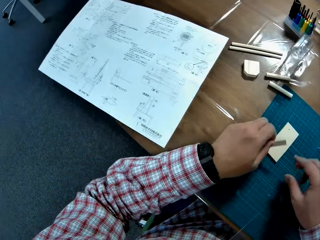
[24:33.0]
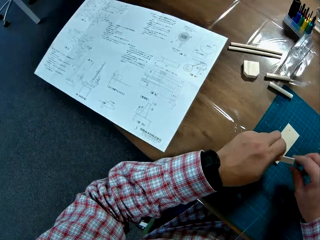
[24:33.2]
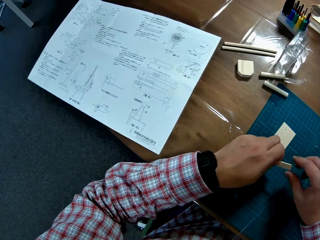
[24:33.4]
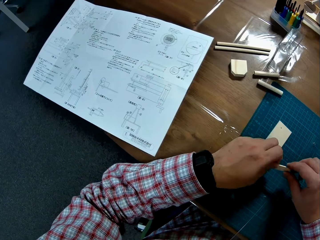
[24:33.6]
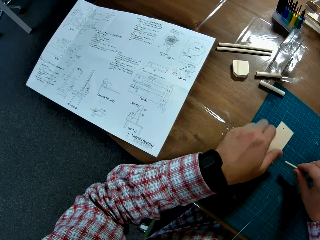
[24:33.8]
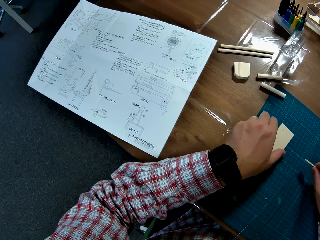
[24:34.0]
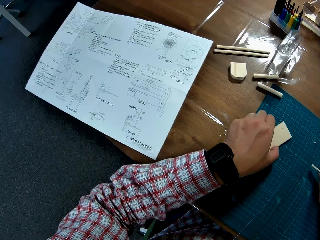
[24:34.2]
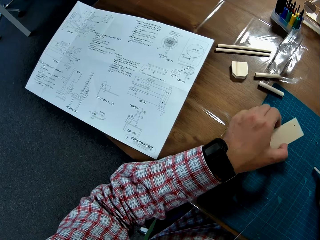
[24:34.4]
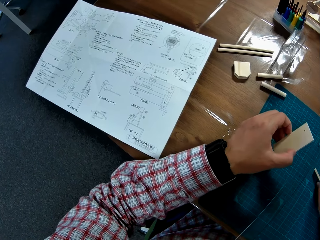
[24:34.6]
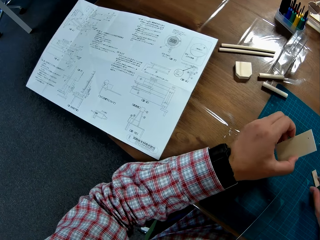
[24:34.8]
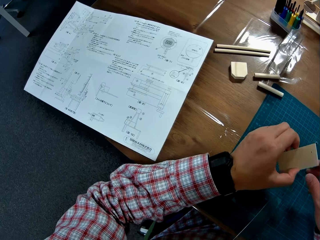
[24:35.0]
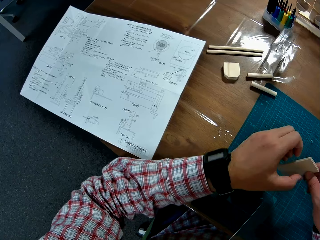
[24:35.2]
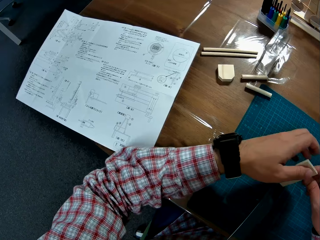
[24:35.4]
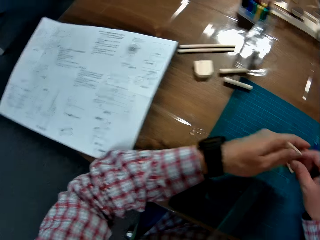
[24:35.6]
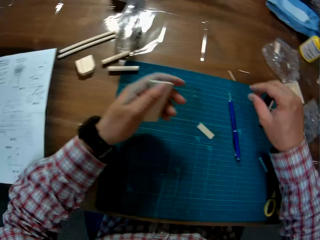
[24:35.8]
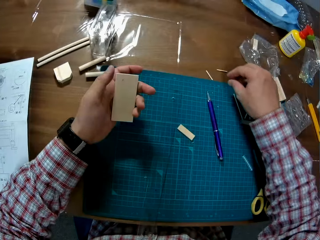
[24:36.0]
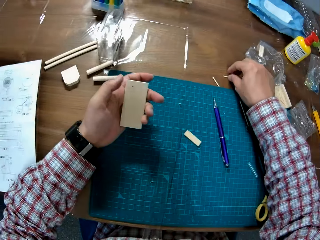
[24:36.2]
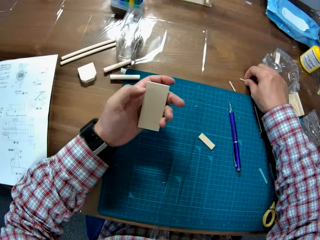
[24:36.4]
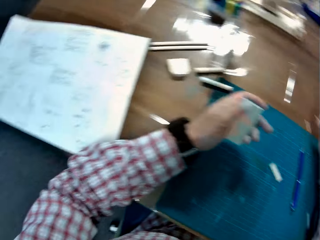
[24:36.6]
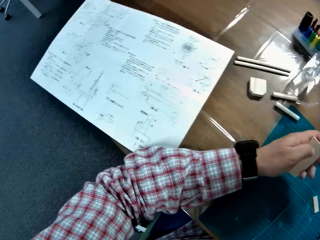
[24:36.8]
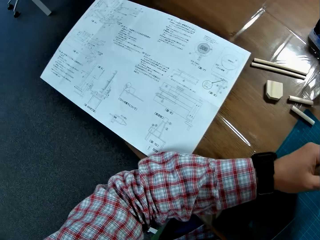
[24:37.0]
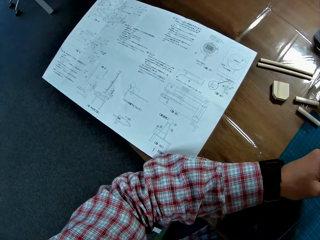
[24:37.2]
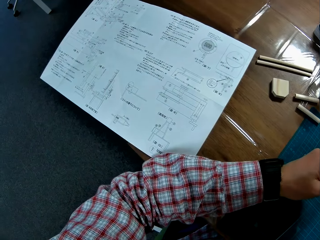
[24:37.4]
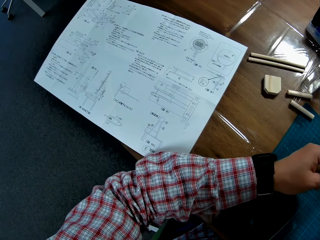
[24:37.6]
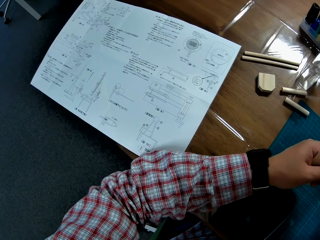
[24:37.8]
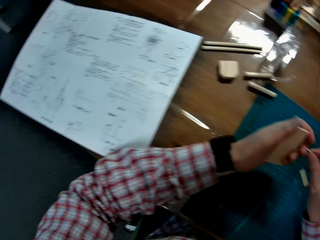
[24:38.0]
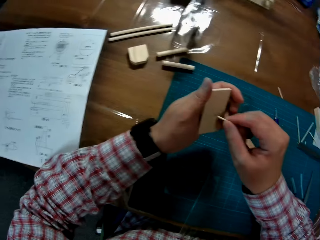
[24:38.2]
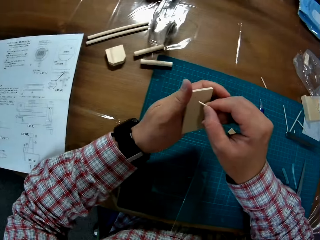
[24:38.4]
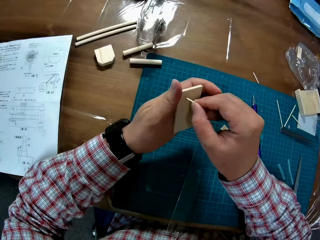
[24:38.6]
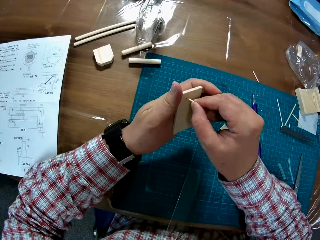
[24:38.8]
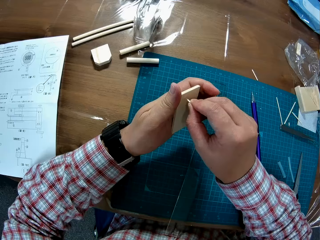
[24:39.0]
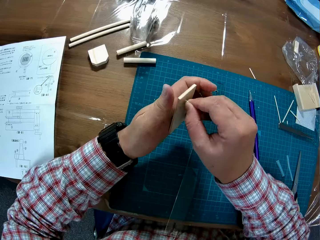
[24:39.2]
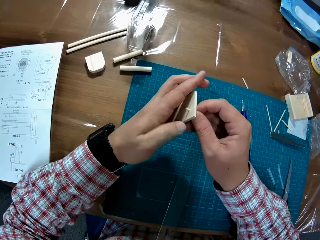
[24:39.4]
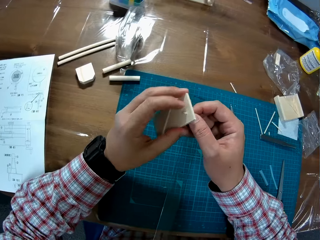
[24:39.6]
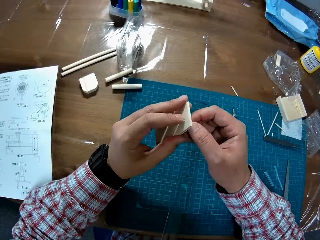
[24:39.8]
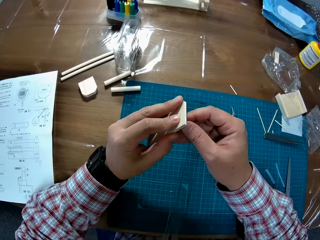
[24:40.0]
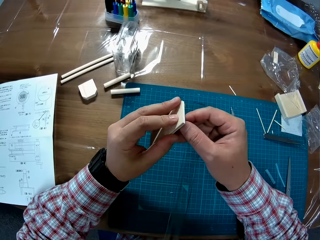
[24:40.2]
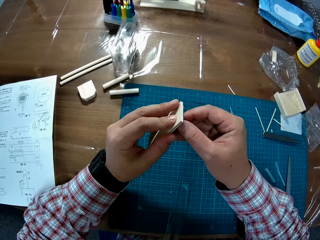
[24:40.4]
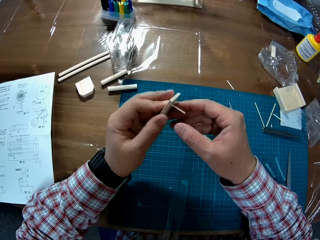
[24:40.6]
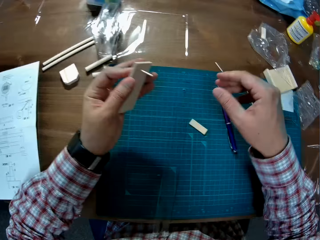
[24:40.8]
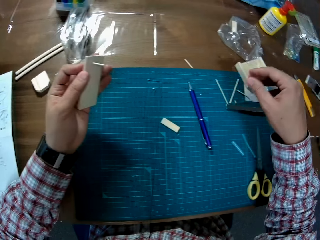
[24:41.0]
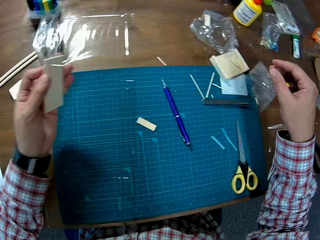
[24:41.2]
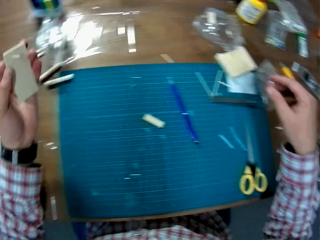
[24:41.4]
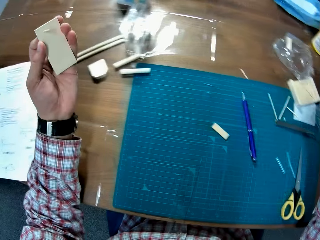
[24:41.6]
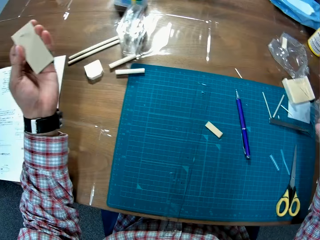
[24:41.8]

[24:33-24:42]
The camera wearer picks up the smaller wooden piece or modelling material from the table. They put the modelling material on the cutting mat. They pick up the larger wooden piece from the table. They pick up the second part of the tiny wooden stick from the table. They place the second part of the tiny wooden stick into a hole on the larger wooden piece. They join the two modelling materials.

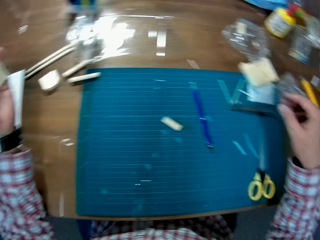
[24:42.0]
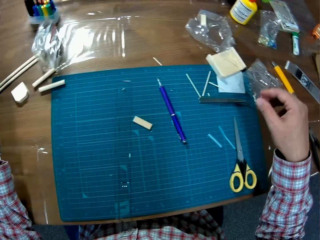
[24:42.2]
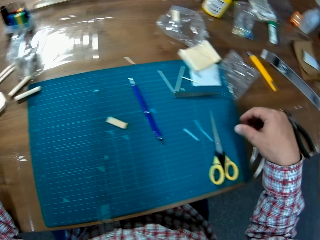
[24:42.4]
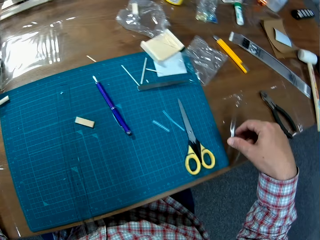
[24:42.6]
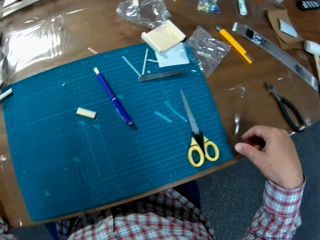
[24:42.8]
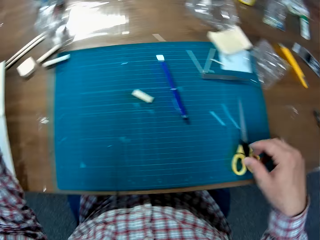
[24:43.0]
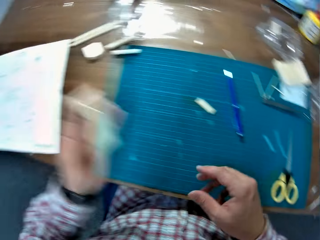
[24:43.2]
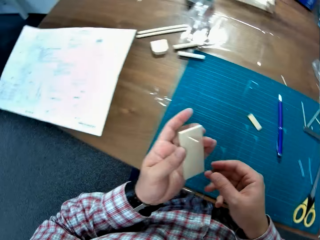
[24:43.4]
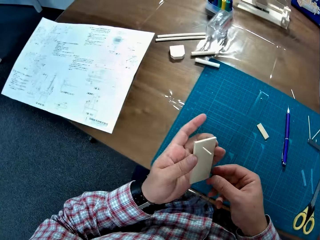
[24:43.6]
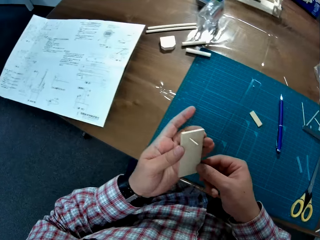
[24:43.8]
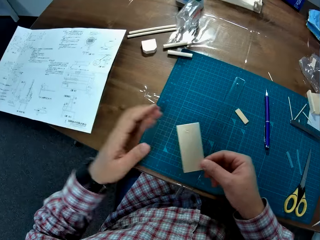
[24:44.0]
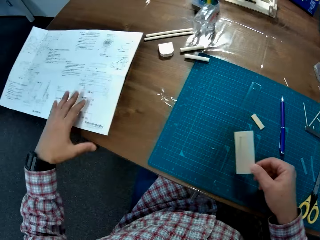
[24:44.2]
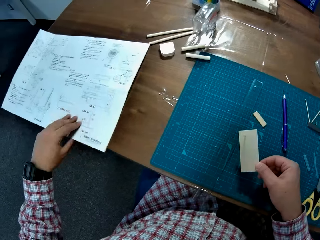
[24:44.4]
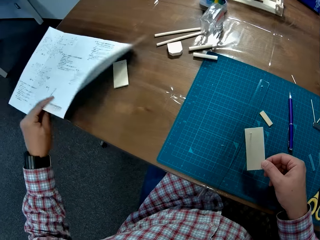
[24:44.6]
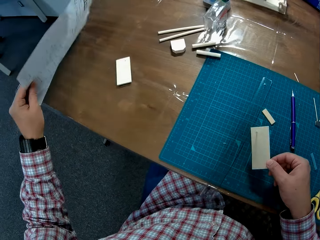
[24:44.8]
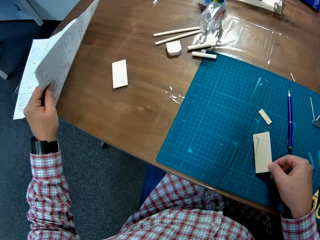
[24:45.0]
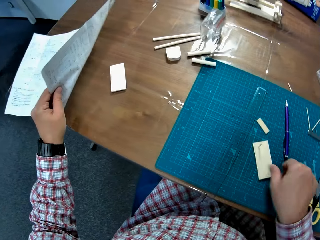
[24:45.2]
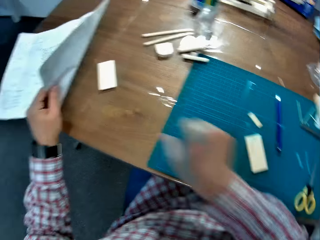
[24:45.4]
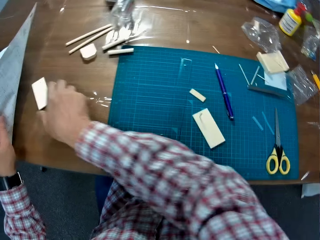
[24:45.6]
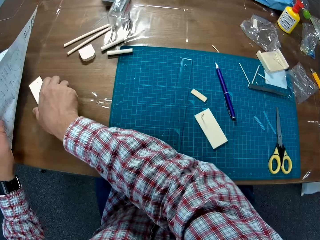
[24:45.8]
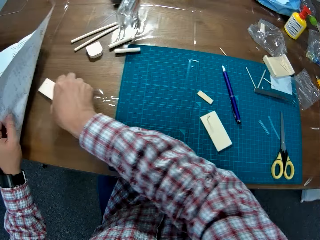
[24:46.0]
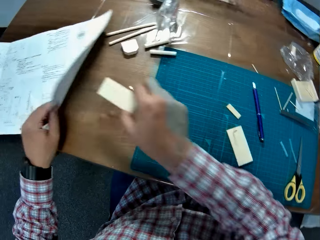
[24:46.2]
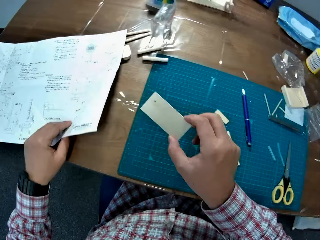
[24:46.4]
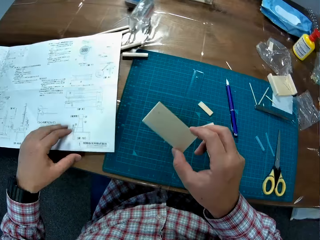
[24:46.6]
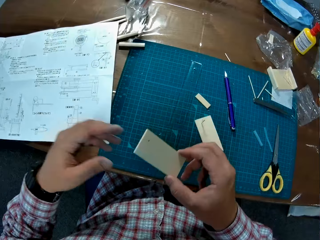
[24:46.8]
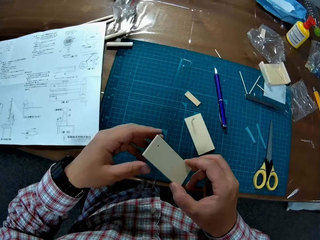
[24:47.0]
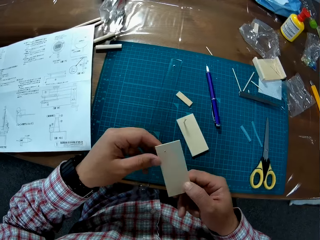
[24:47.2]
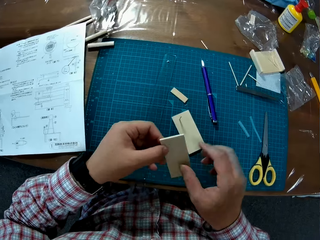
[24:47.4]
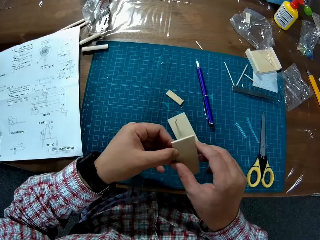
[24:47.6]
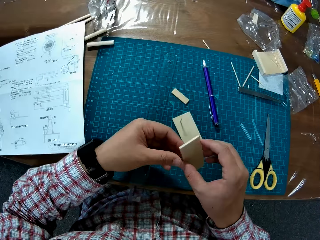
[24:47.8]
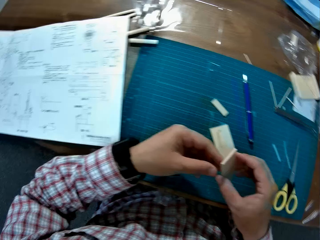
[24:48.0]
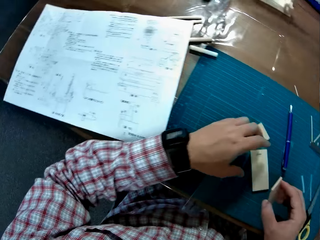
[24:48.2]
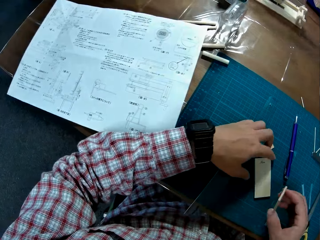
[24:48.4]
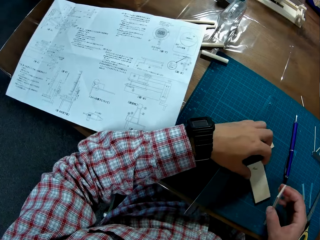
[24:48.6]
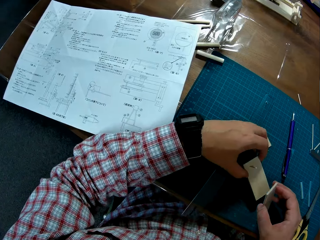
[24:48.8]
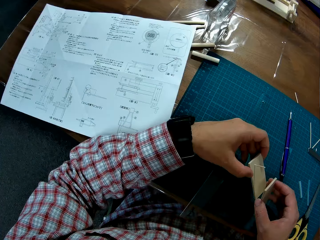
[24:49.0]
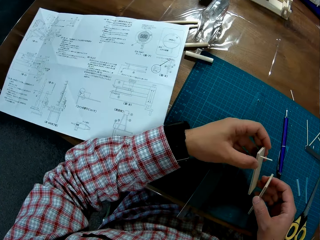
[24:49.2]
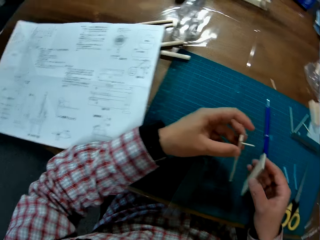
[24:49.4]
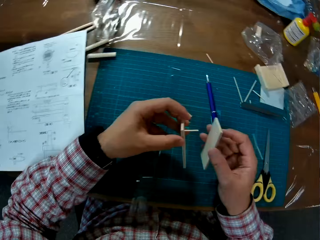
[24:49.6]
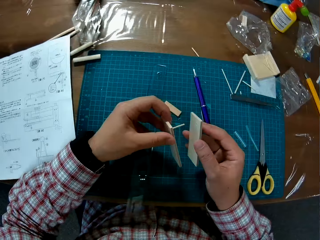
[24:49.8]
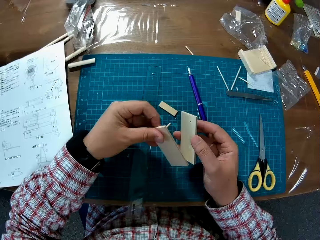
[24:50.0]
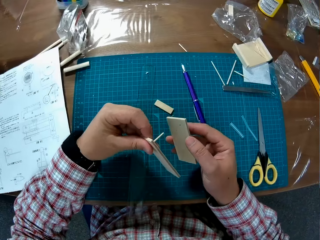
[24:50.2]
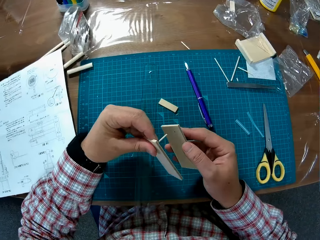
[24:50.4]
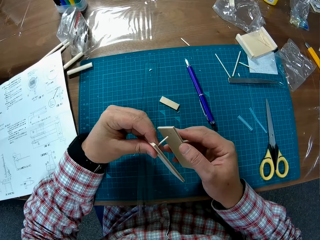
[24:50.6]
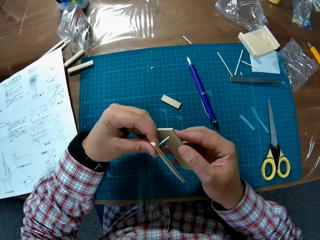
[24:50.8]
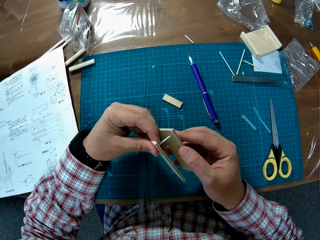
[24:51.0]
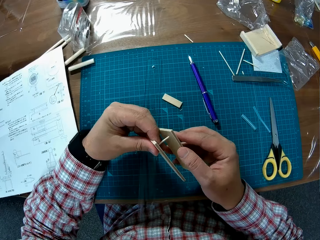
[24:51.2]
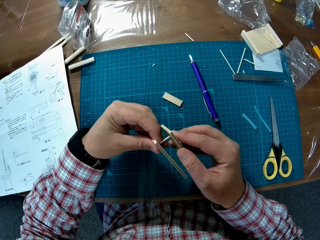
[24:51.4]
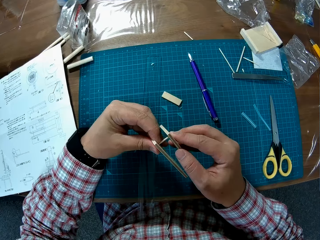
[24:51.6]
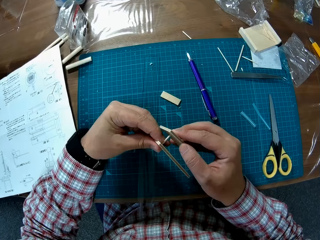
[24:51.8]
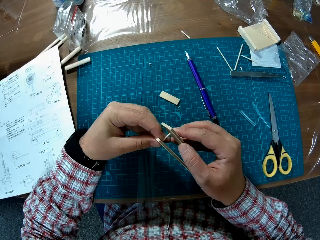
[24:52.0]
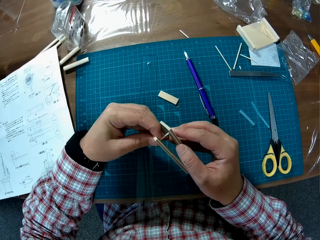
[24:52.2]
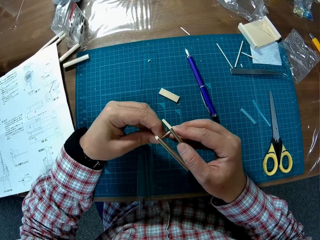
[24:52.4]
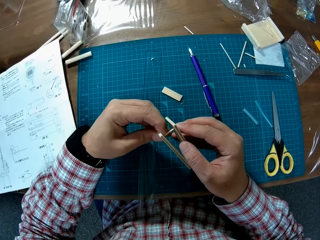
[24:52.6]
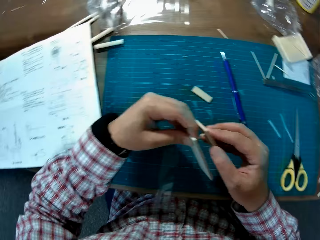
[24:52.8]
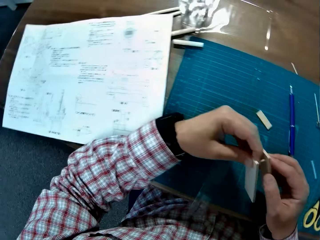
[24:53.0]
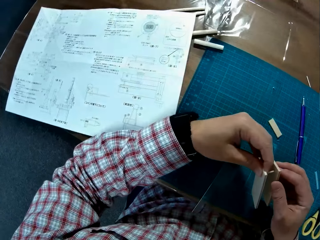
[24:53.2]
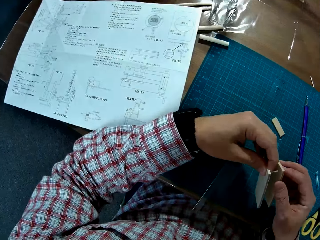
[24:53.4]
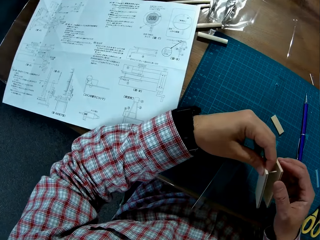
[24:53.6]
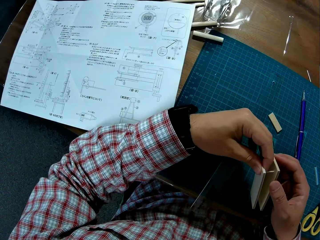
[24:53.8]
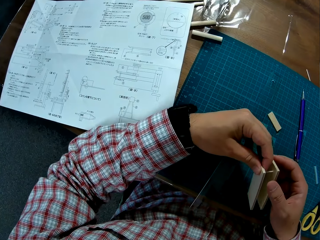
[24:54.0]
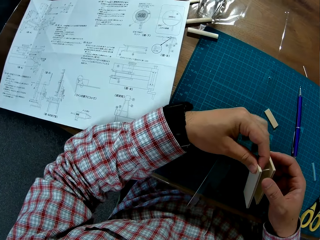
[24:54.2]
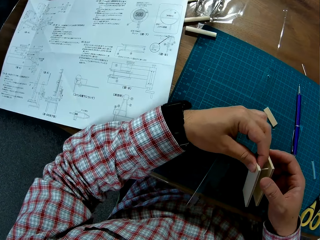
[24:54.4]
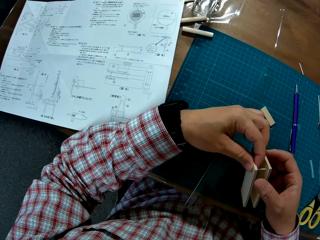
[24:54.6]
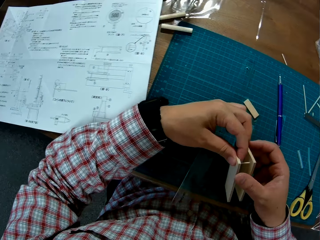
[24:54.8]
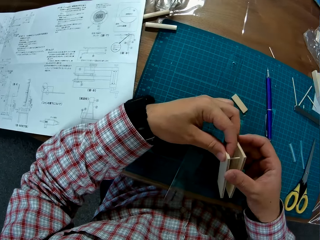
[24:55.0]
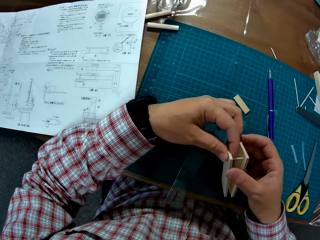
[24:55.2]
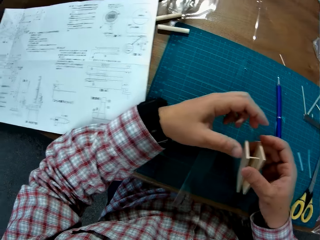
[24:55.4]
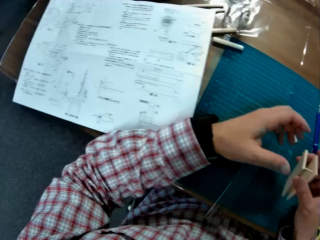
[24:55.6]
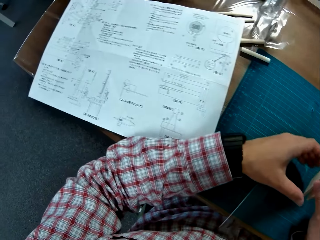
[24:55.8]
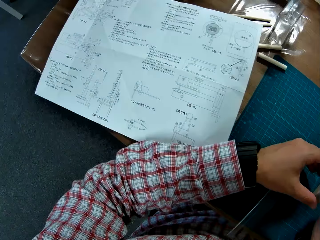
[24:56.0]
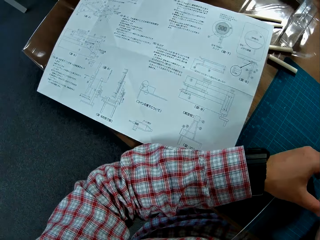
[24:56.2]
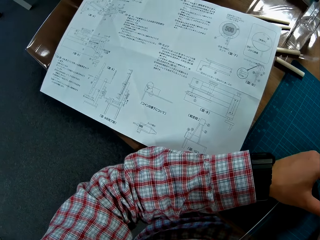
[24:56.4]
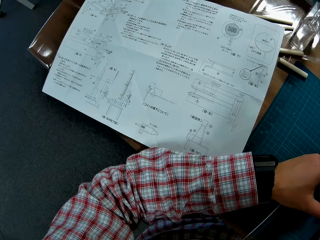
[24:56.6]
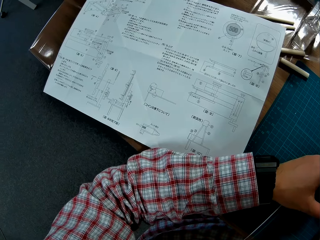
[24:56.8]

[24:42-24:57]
The camera wearer looks for something on the table. He passes the larger wooden piece to his right hand. He places the modeling materials on the cutting mat. He raises the manual on the table. He picks up another larger wooden piece from the table. He holds the second larger wooden piece with his two hands. He picks up the first larger wooden piece from the sheet on the table. He connects the first larger wooden piece and the second larger wooden piece with the second part of the tiny wooden stick.
